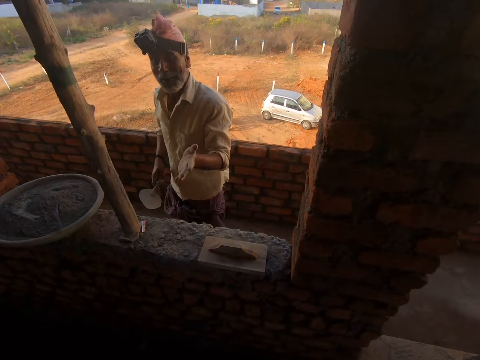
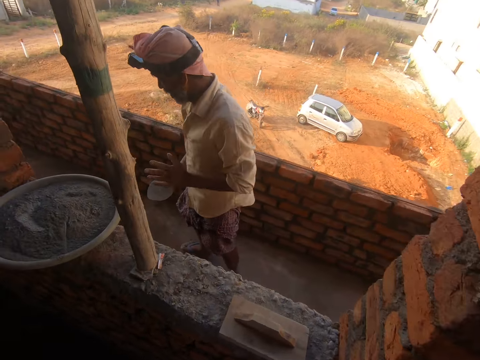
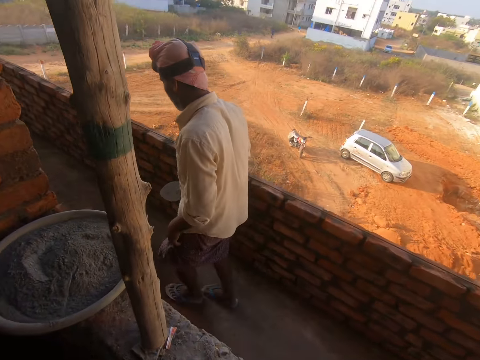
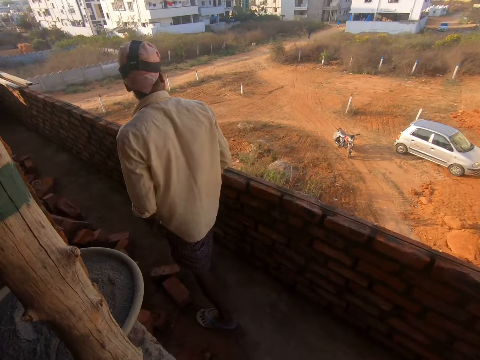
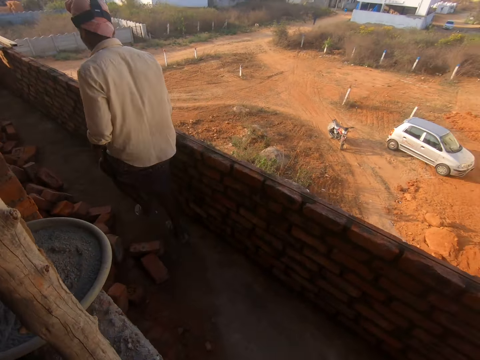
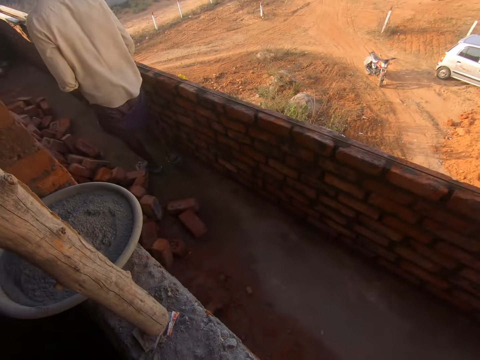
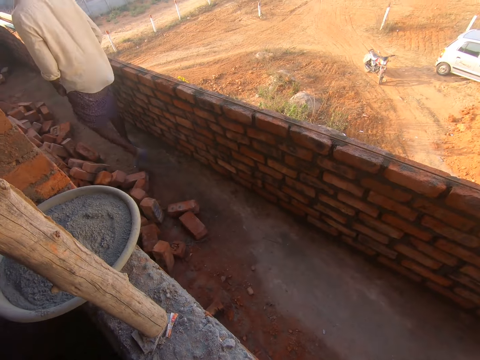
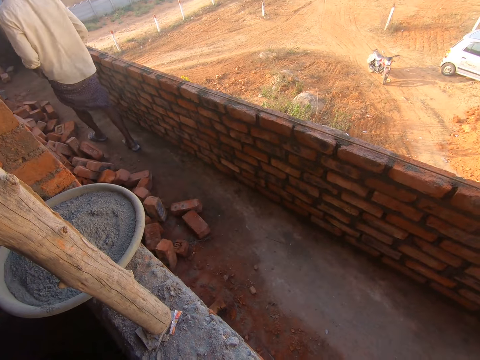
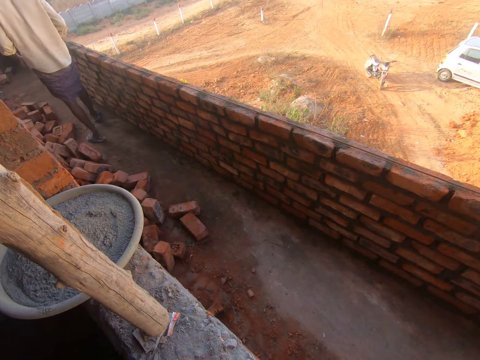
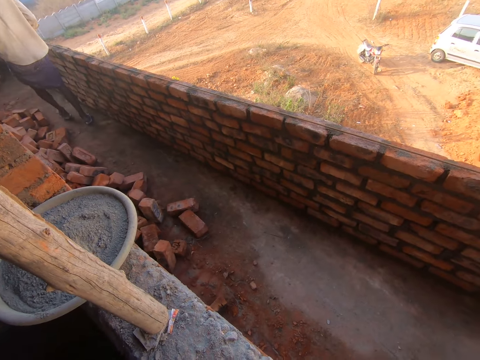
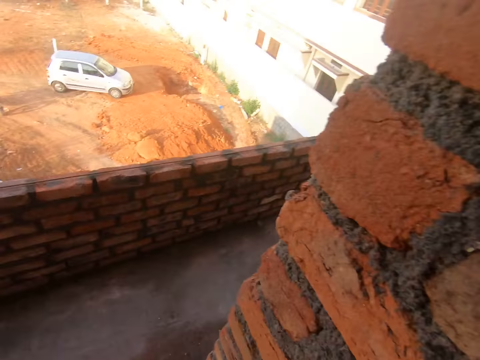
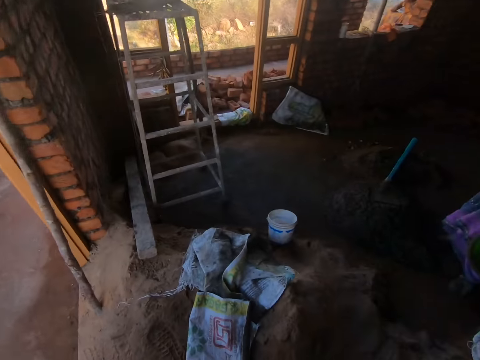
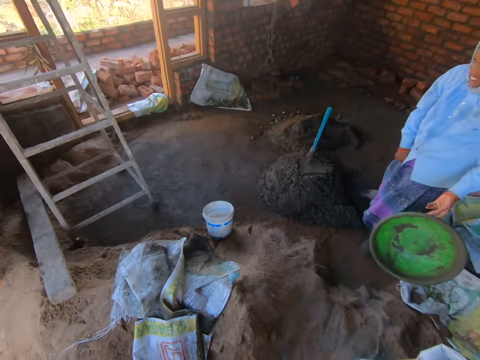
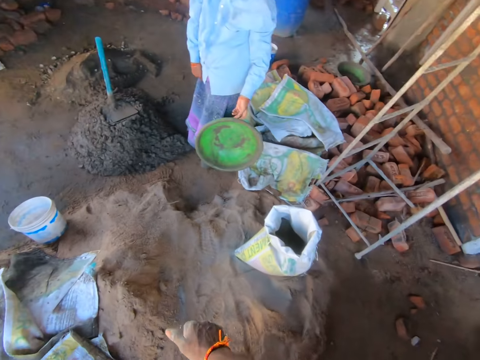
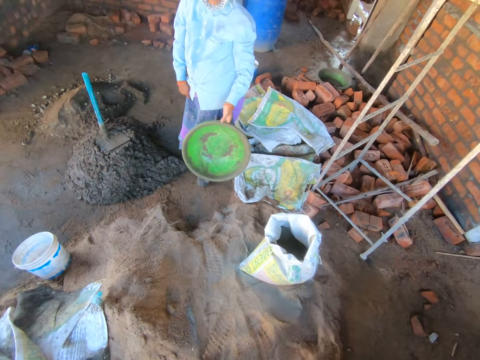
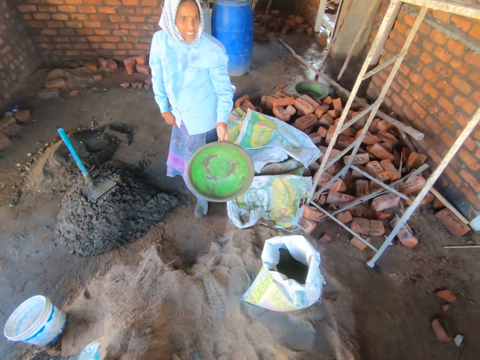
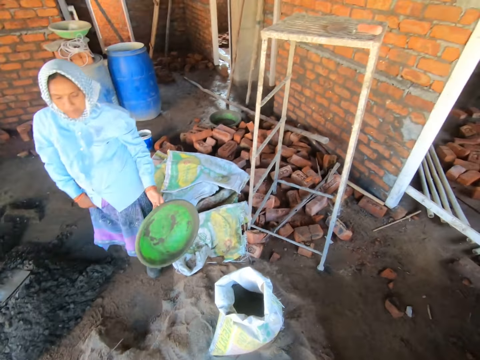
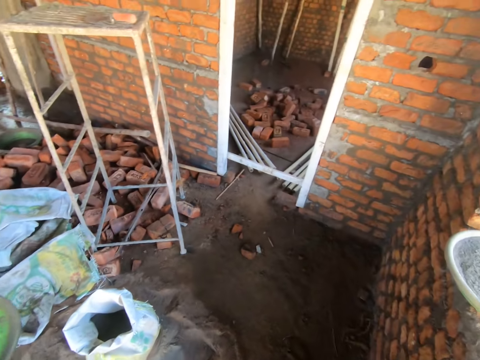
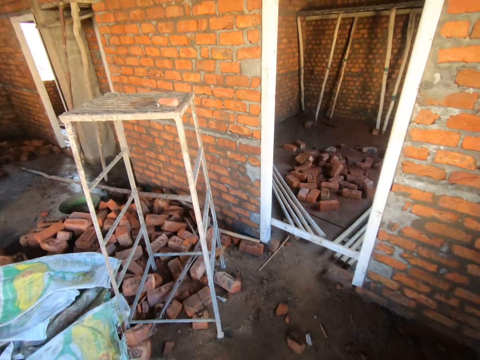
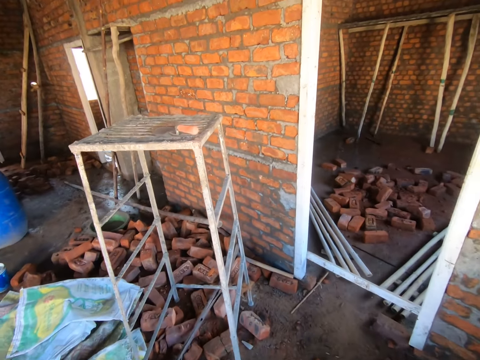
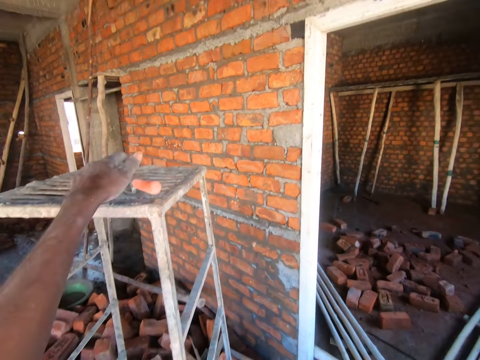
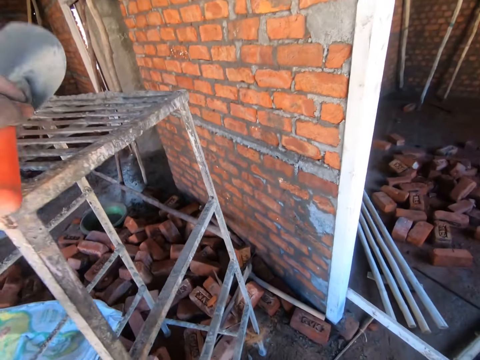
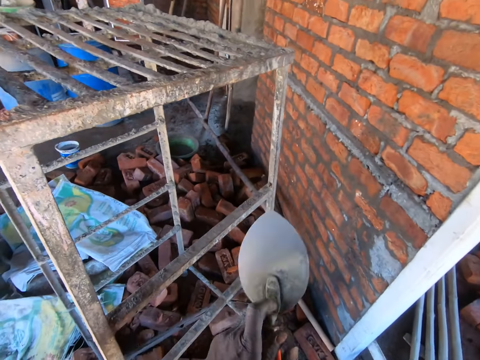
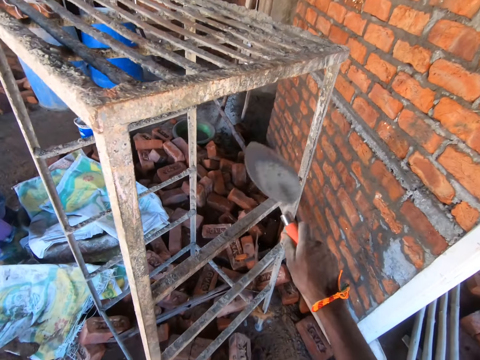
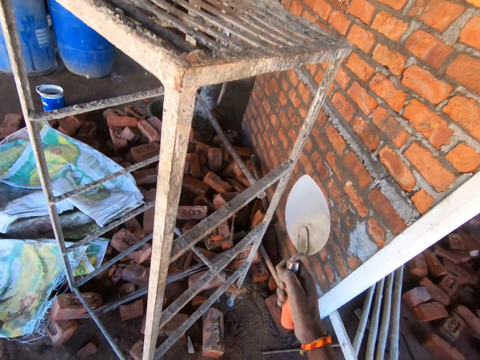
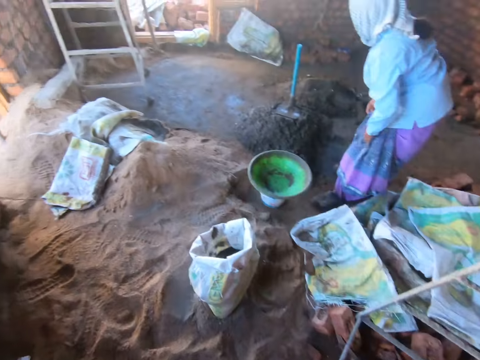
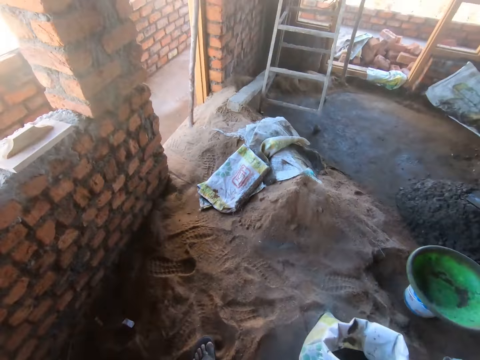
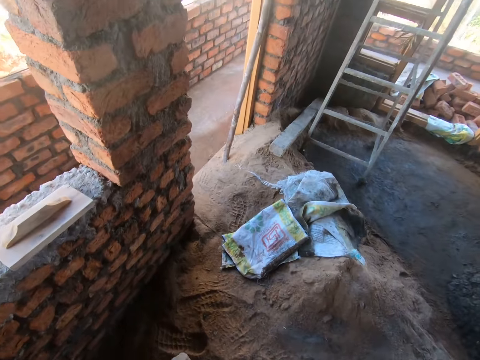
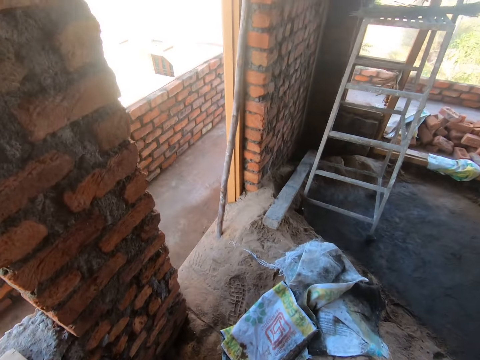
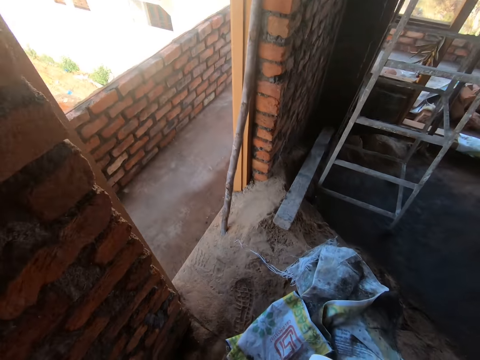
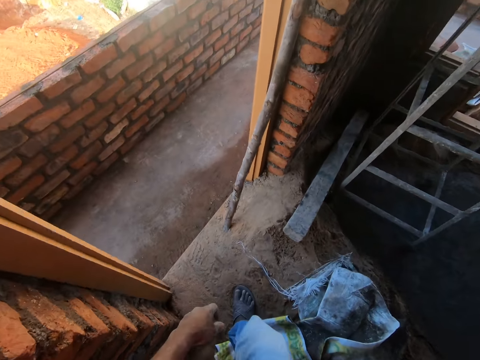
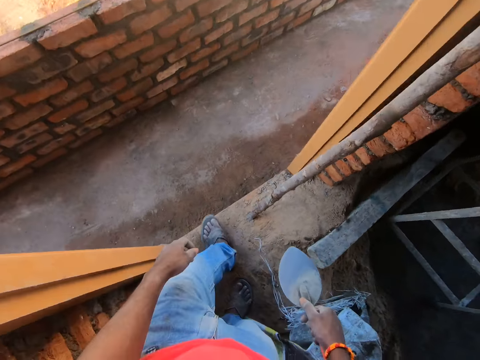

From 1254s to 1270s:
A man walks around the construction site. The camera wearer looks around the construction site. They look around the room. They walk around the room. They pick up a plaster or trowel. They hit the plaster on a metal. They walk around the room.

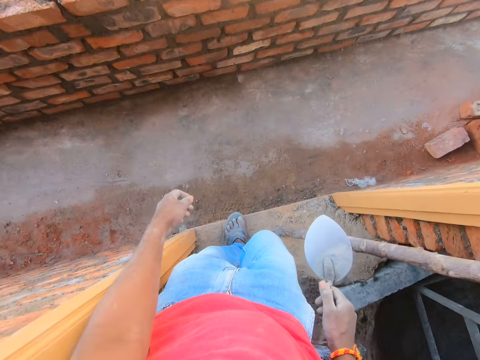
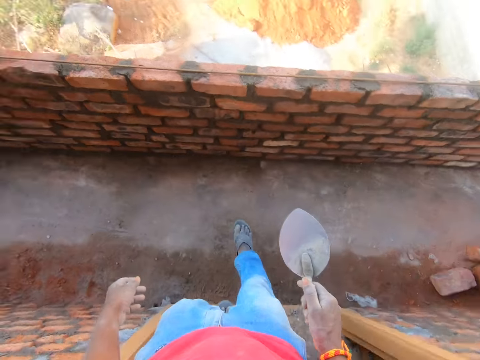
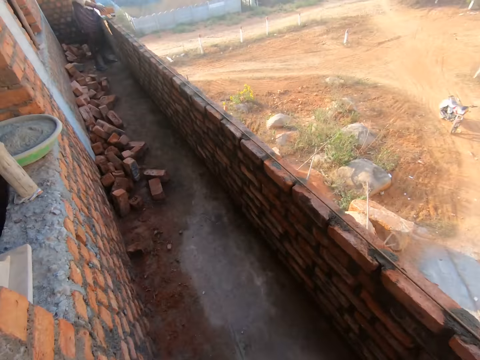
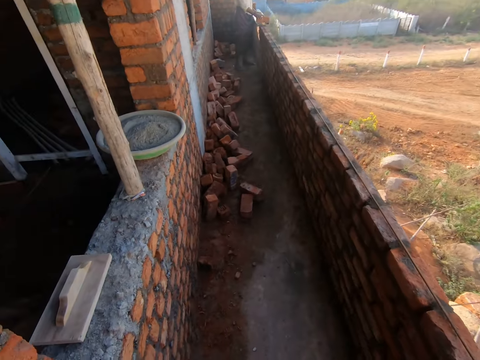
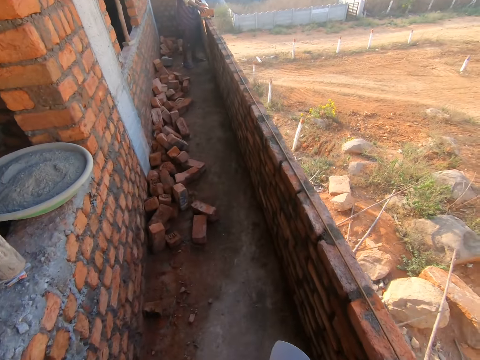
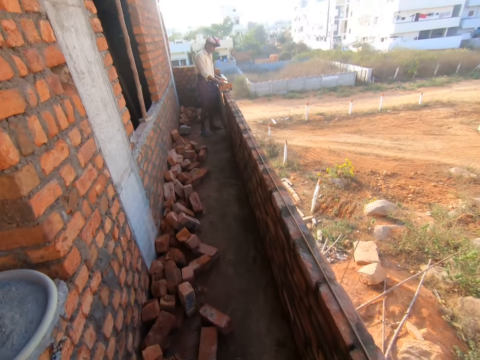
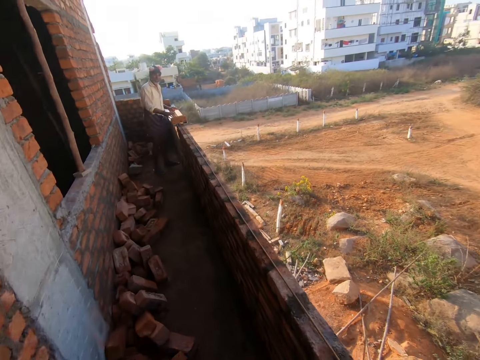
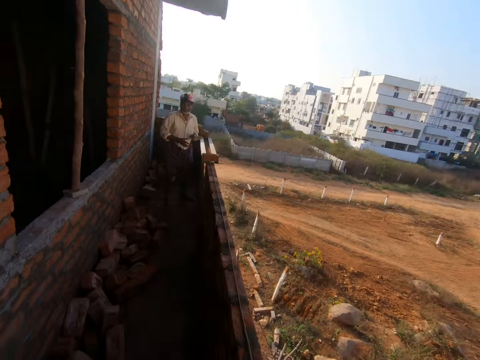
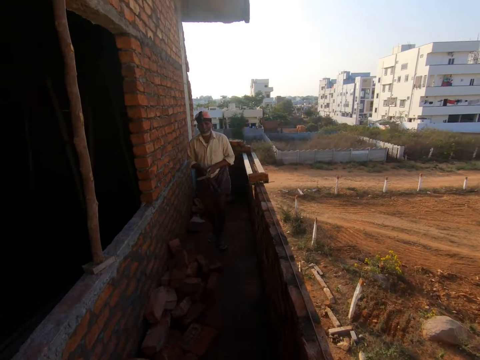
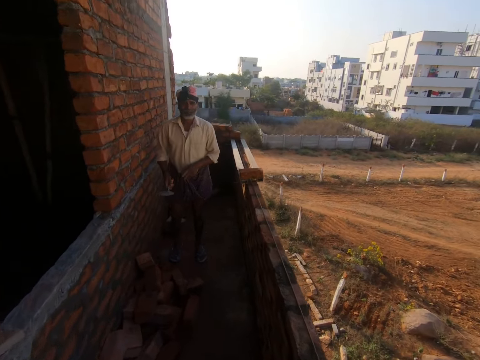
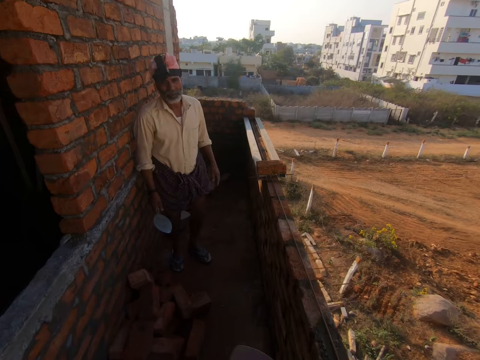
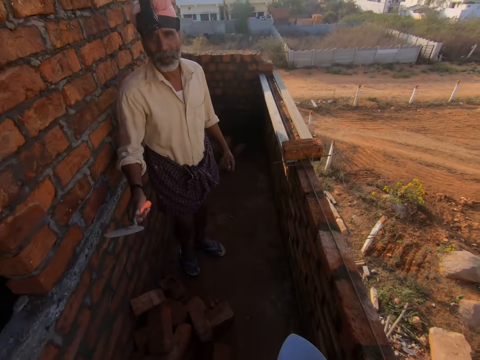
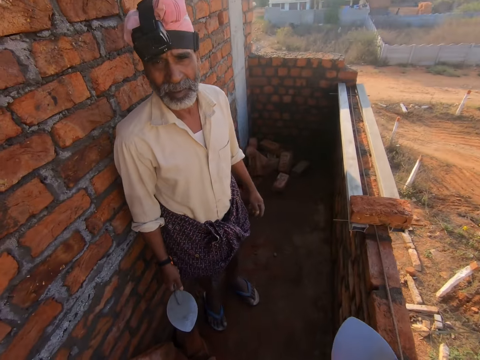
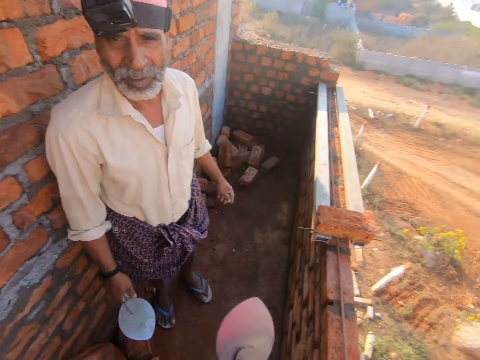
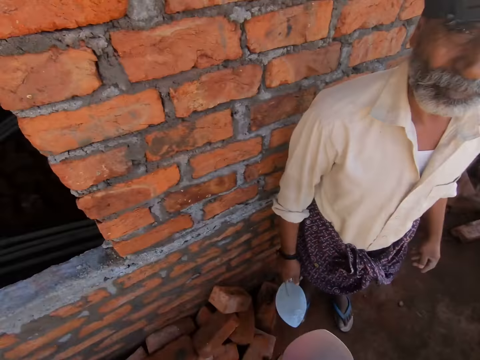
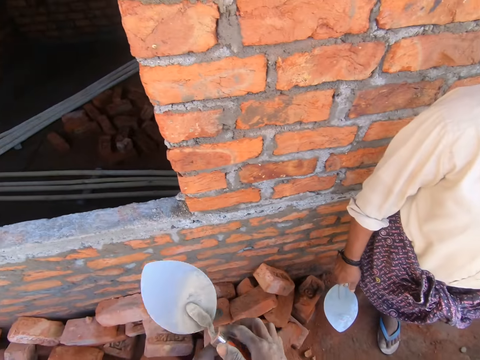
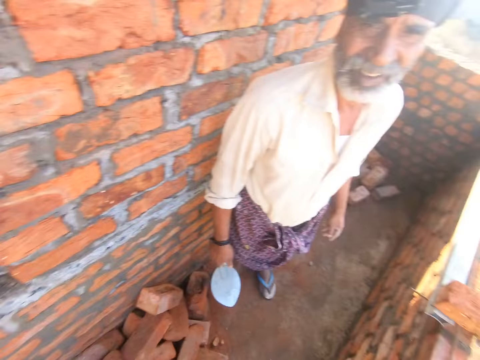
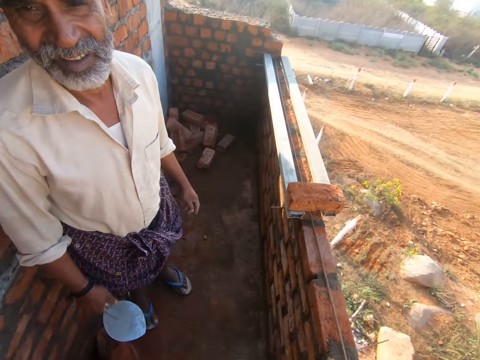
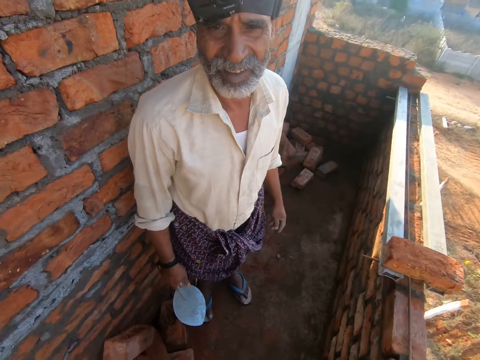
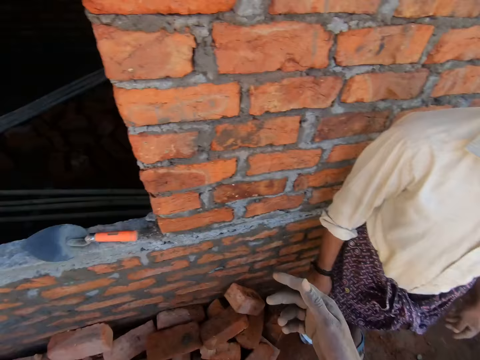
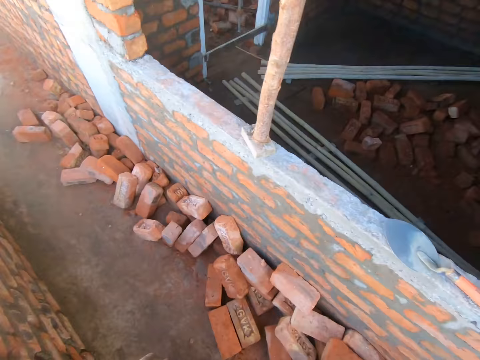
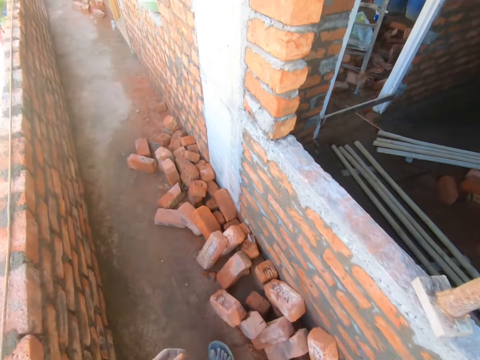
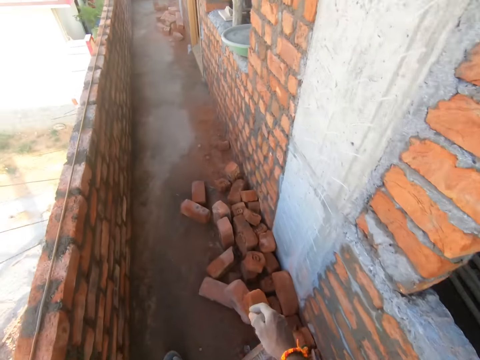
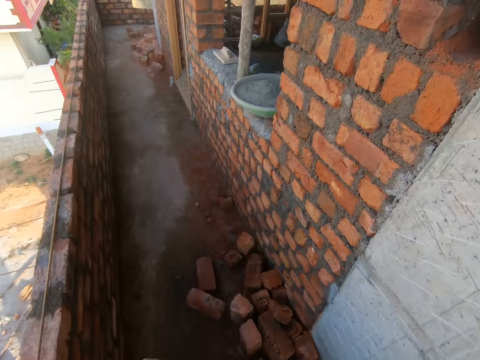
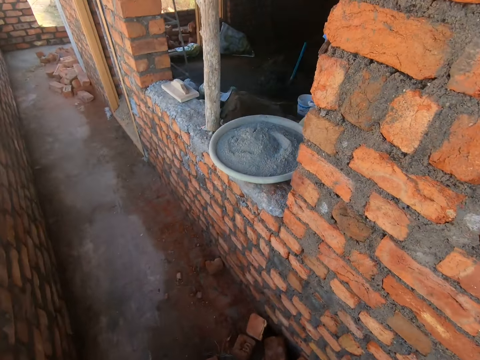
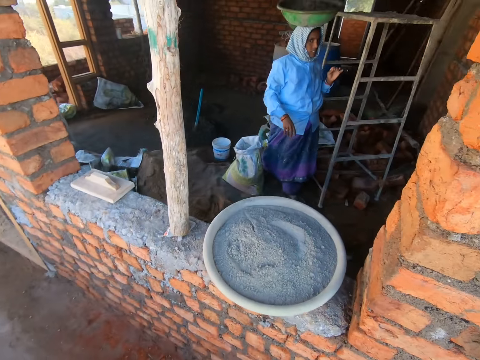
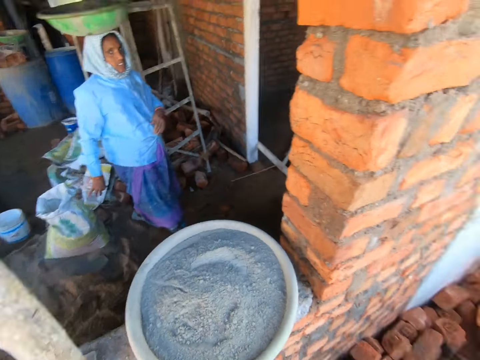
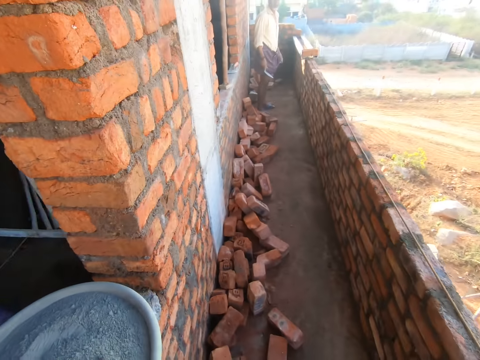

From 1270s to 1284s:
The camera wearer walks around the construction site. A man talks to another man. A man gestures out with his hand. The camera wearer drops the plaster. They walk around the construction site.
